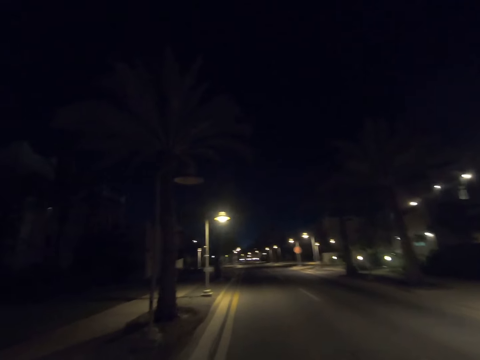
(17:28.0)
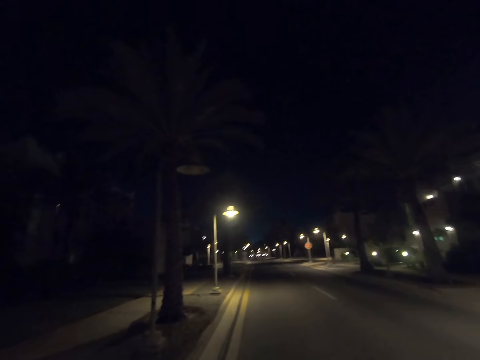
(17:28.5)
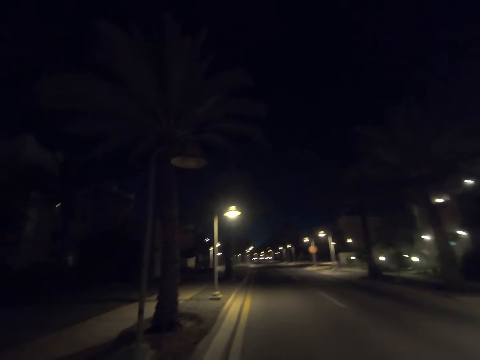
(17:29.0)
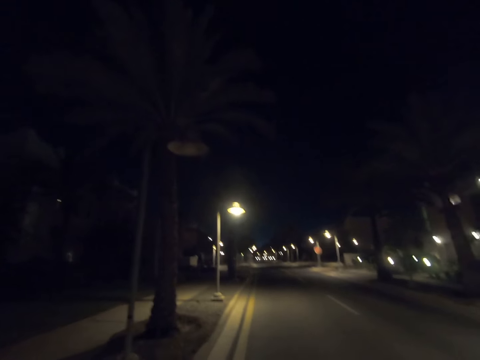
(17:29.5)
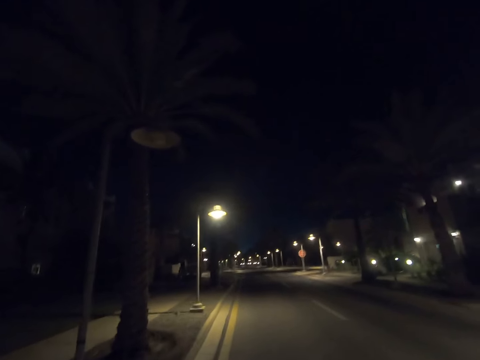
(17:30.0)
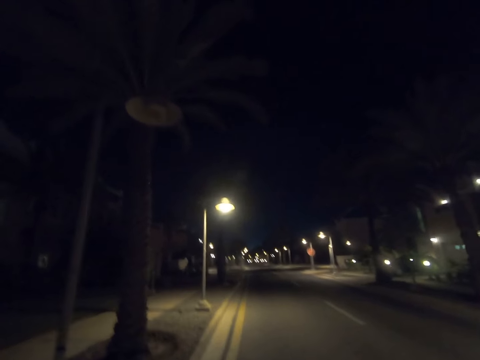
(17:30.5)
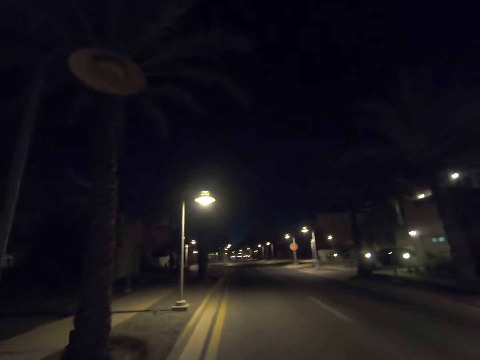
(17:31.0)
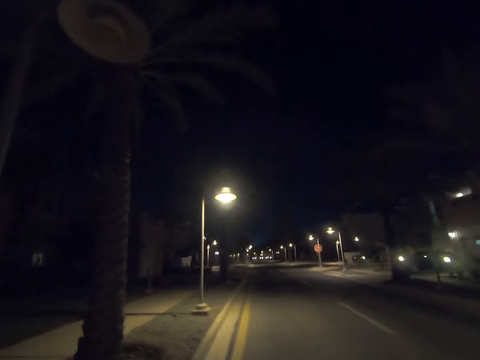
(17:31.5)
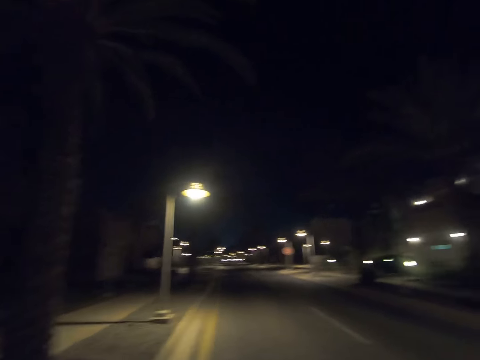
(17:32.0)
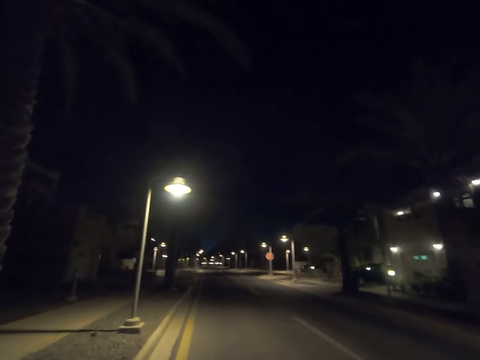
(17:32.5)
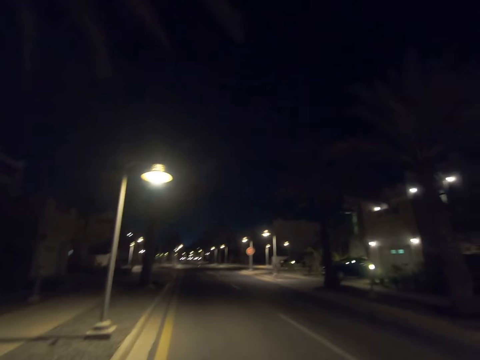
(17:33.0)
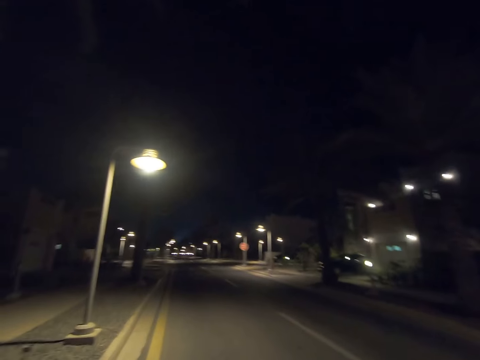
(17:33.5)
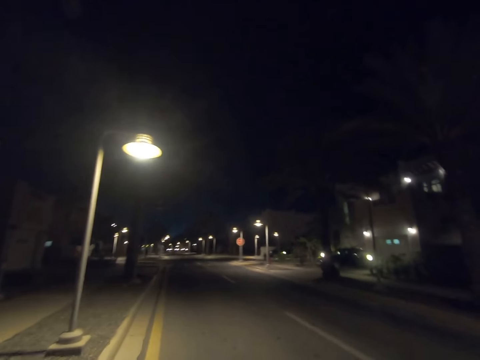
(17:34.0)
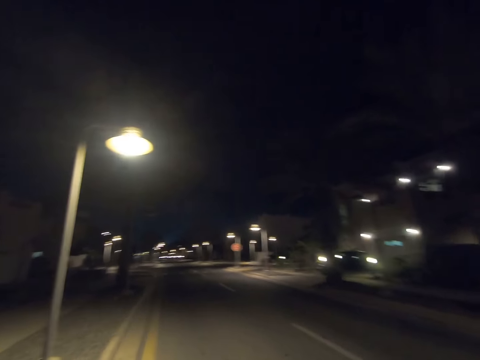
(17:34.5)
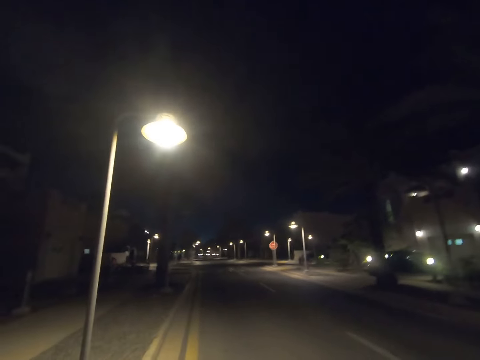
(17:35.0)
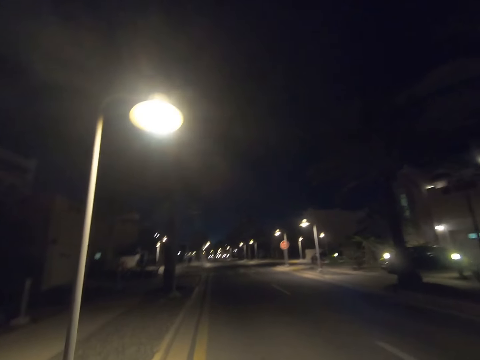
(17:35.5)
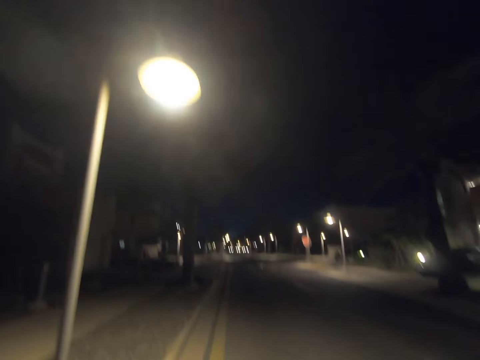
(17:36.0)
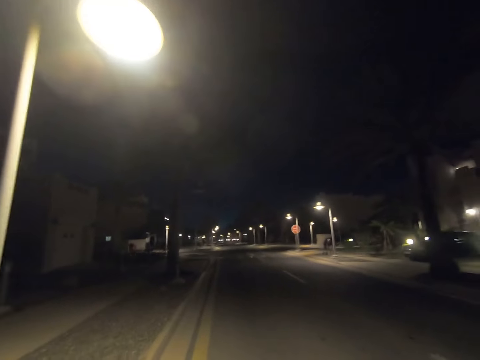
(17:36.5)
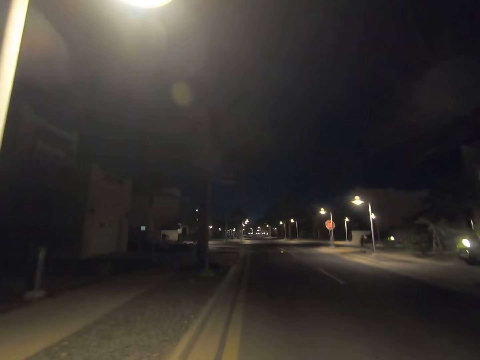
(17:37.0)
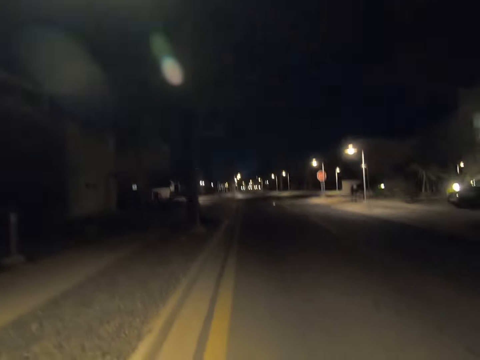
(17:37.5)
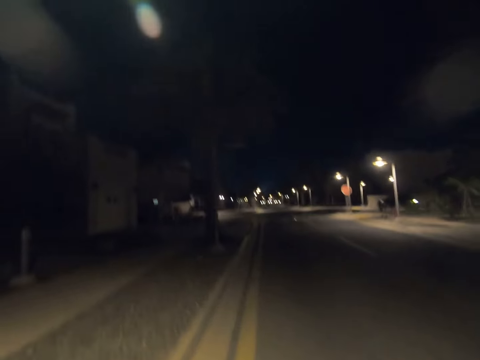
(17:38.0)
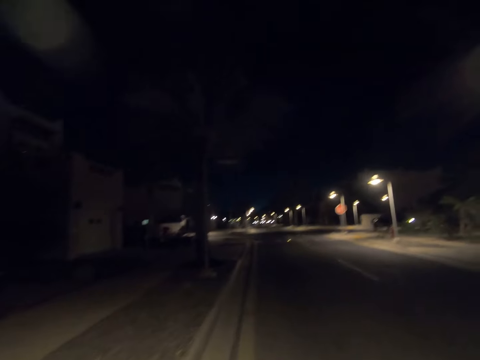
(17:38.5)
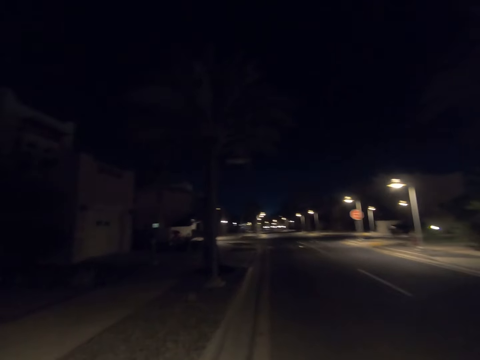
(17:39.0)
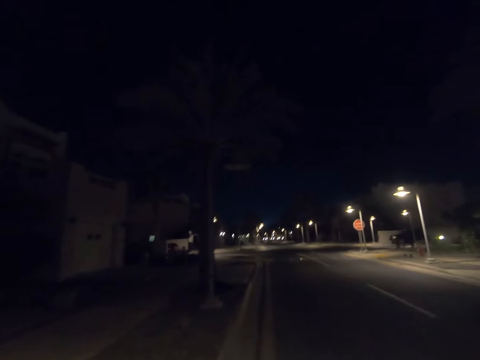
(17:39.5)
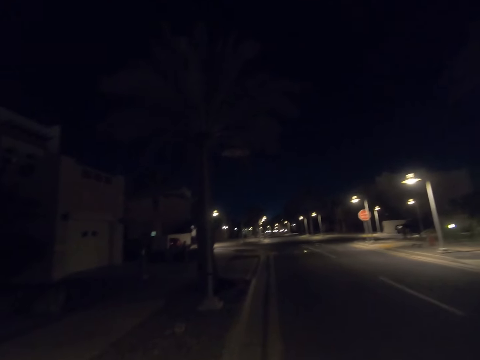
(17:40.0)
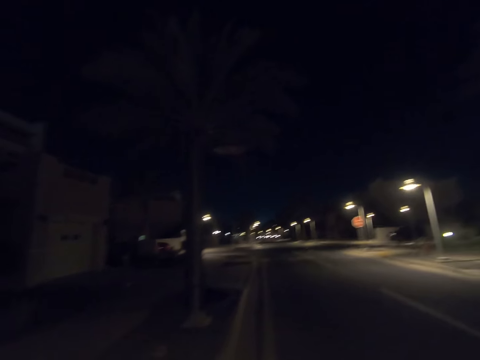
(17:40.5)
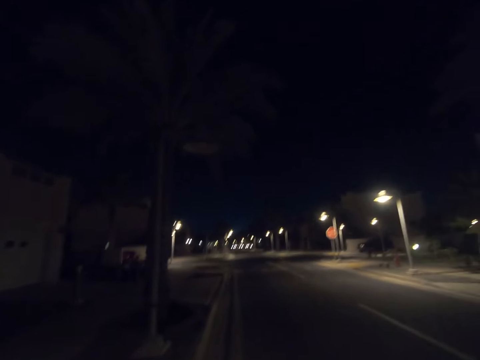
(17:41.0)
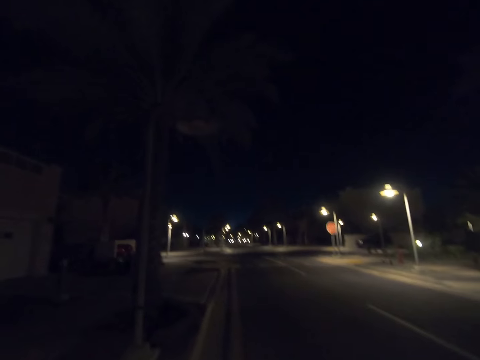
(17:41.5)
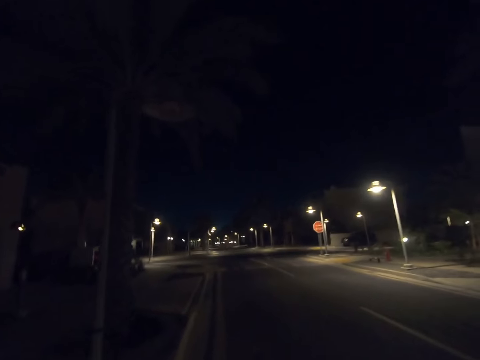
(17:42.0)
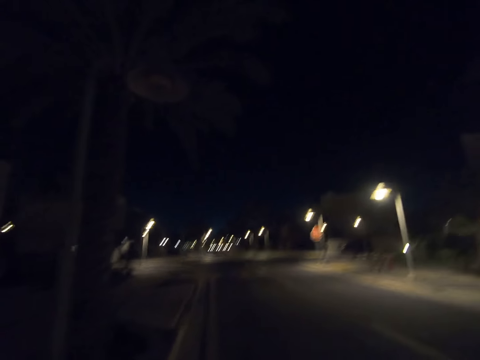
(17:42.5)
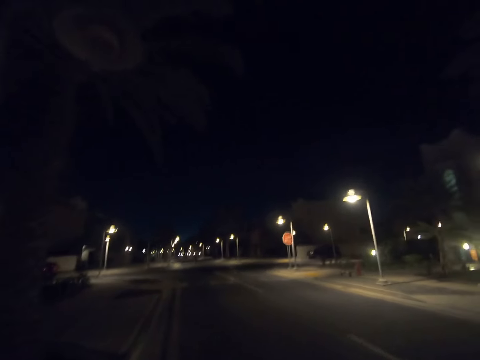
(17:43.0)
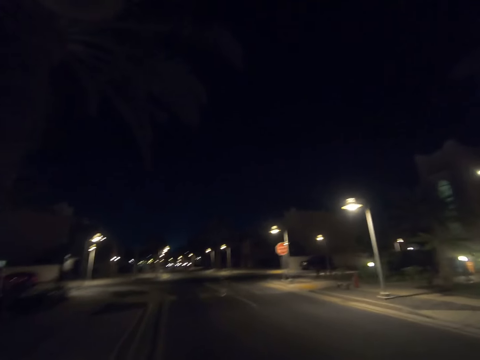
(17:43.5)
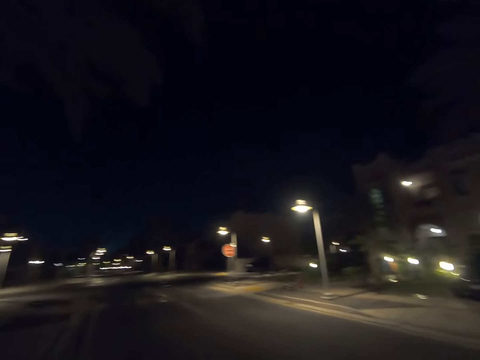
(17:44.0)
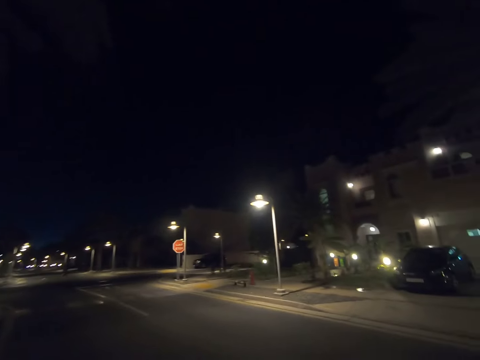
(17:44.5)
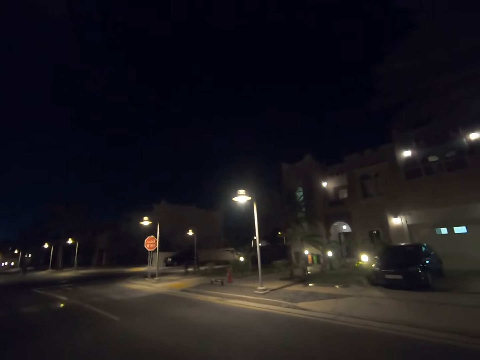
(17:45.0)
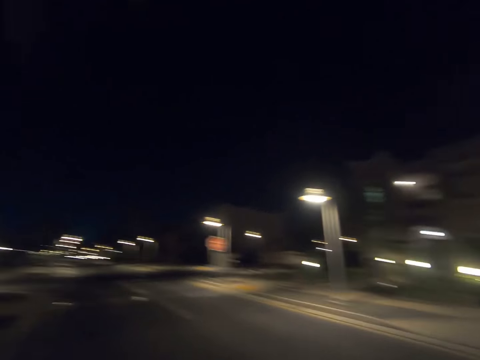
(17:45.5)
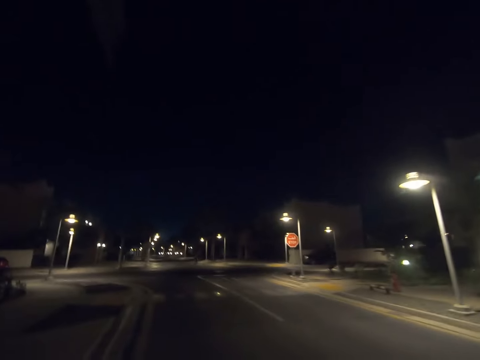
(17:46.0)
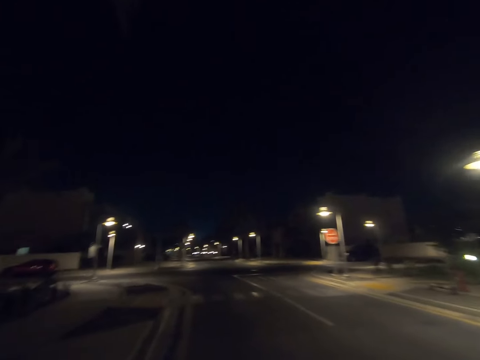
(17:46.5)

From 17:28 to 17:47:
The camera wearer walks past a street light pole. He walks past a tree. He walks past a street light pole. He walks past a street light pole. He looks to his right. He returns his gaze.

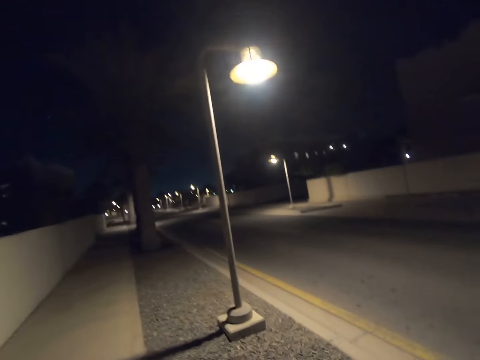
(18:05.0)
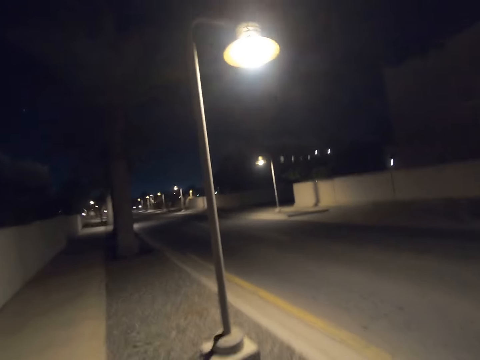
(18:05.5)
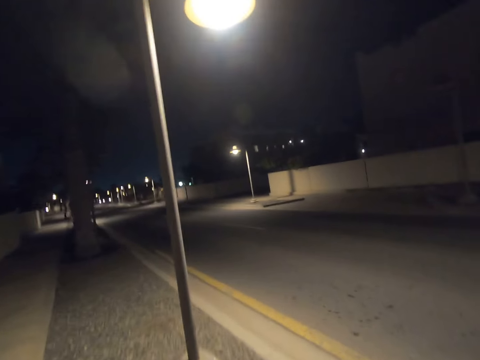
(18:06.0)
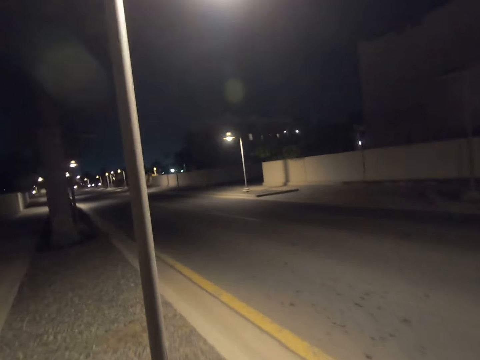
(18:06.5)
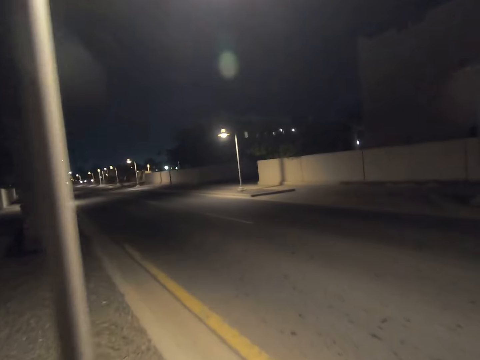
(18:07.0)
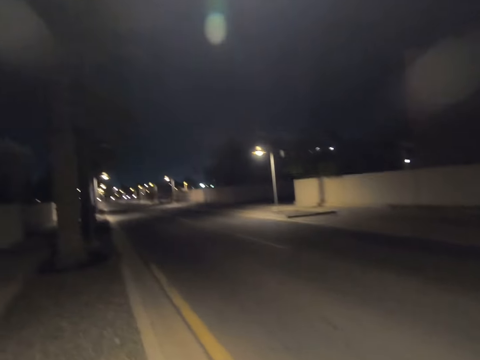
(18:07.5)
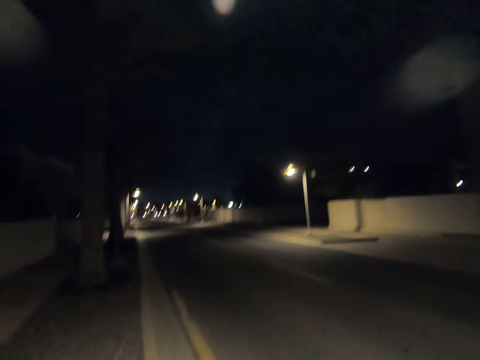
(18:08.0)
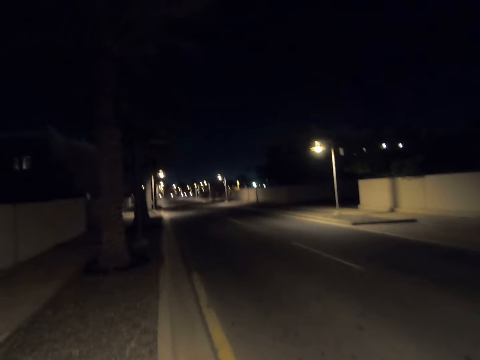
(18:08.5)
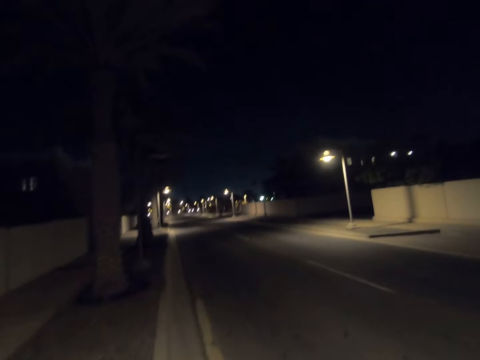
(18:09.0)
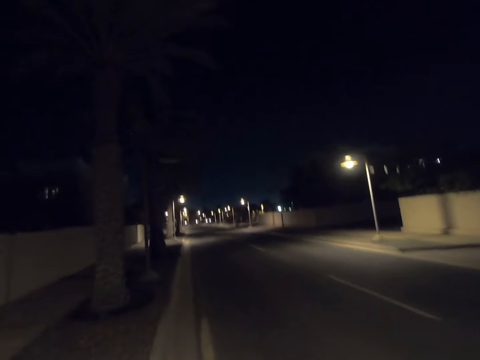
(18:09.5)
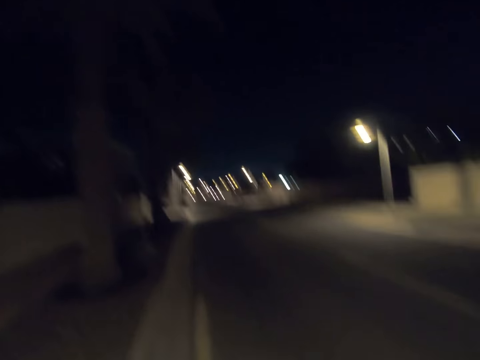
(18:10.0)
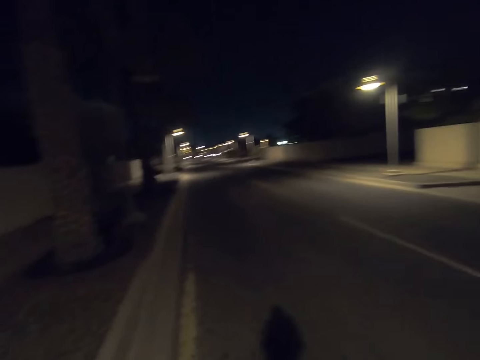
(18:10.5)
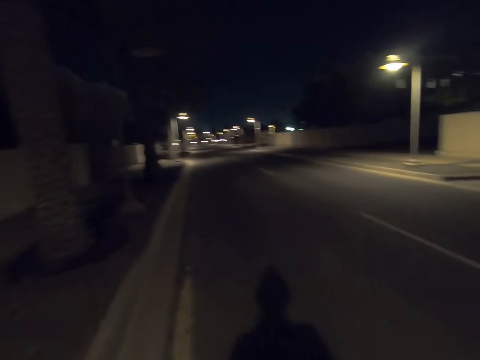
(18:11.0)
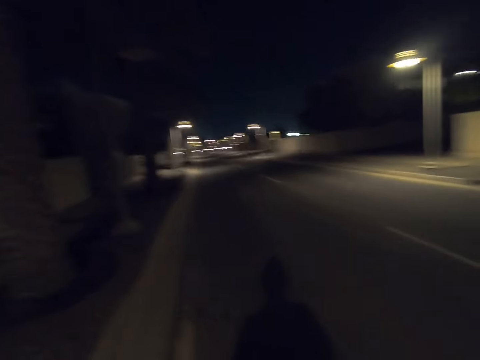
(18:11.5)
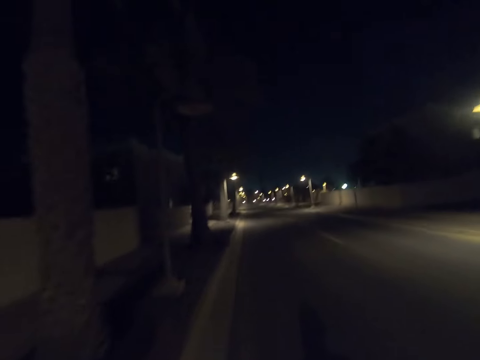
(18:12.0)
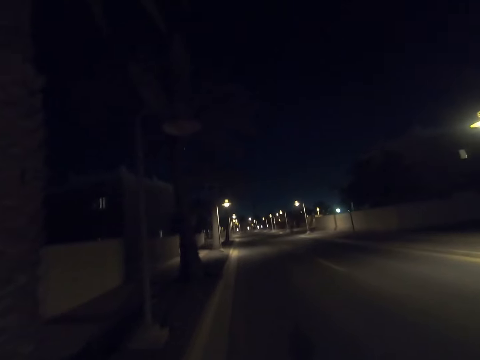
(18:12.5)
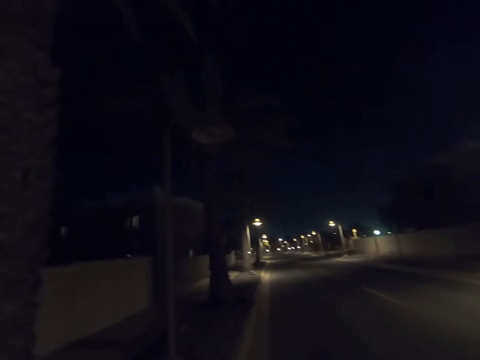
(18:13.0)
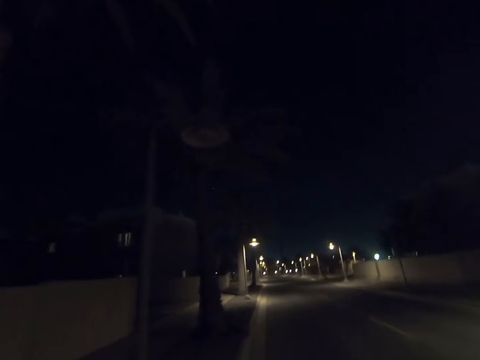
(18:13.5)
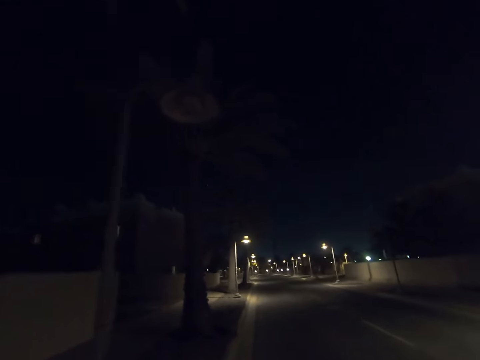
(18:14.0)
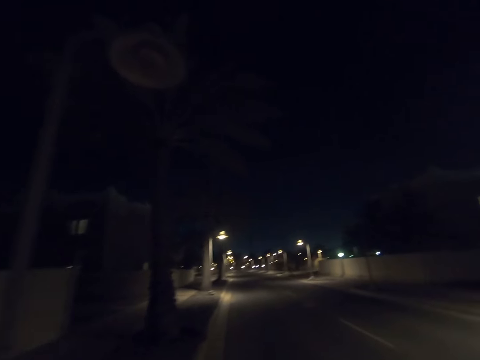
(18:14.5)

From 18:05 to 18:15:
The camera wearer walks past a street light pole. They walk past a tree.
